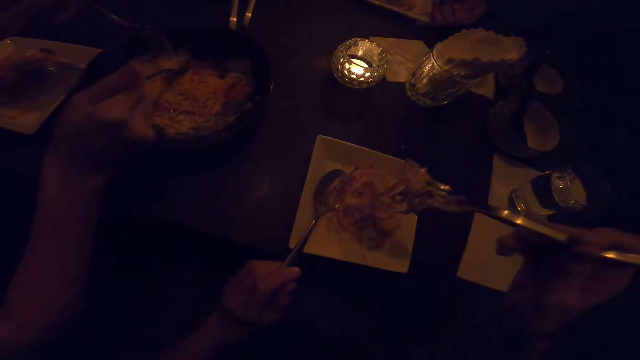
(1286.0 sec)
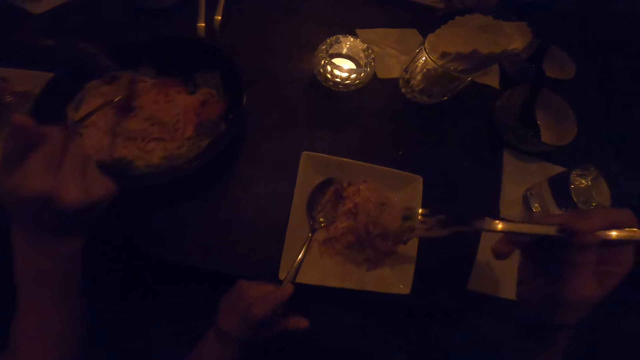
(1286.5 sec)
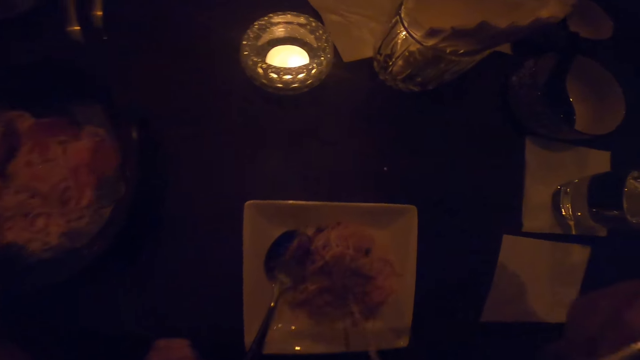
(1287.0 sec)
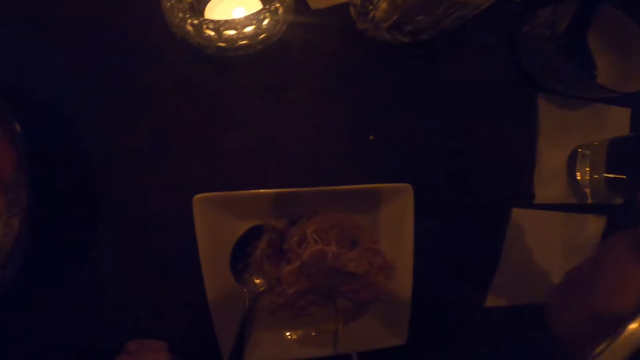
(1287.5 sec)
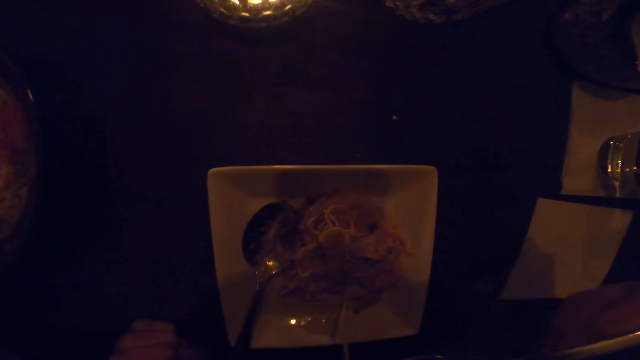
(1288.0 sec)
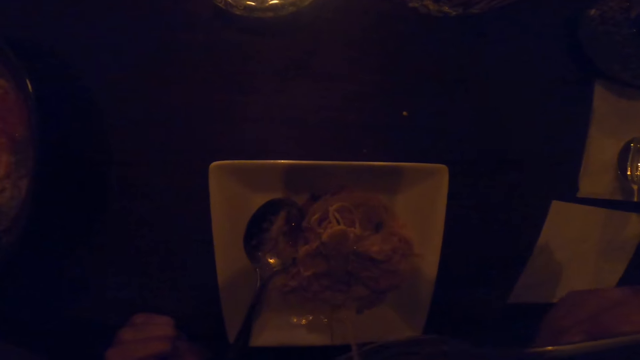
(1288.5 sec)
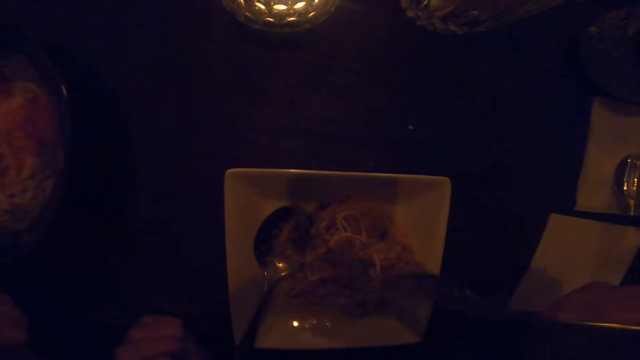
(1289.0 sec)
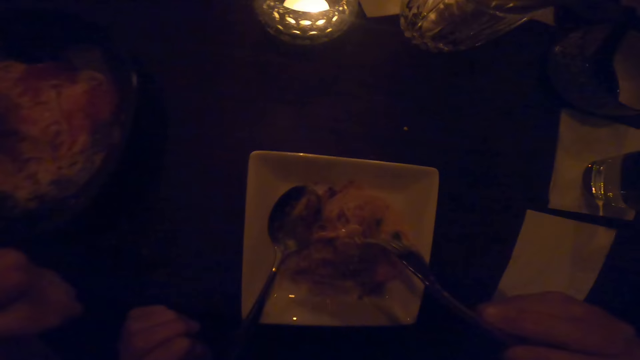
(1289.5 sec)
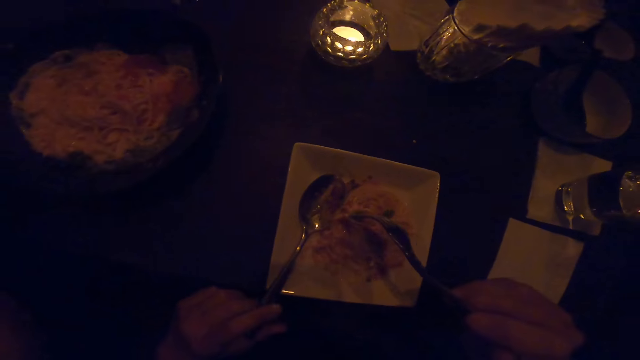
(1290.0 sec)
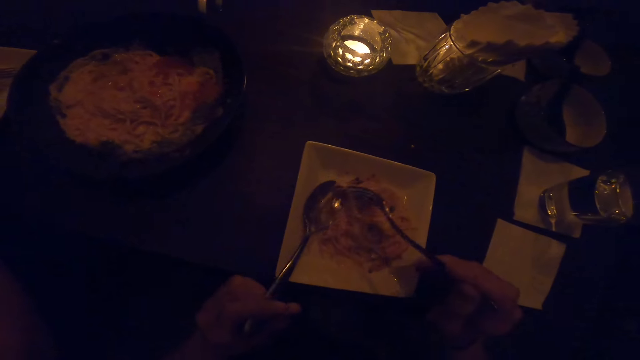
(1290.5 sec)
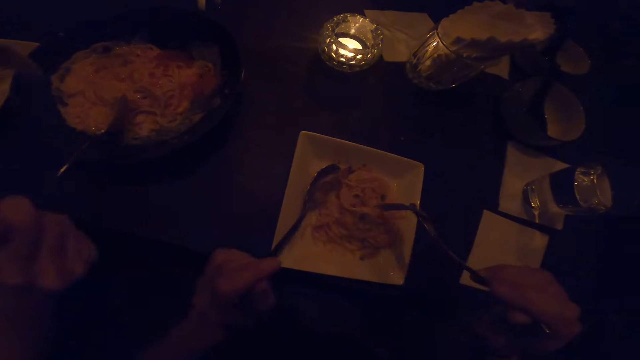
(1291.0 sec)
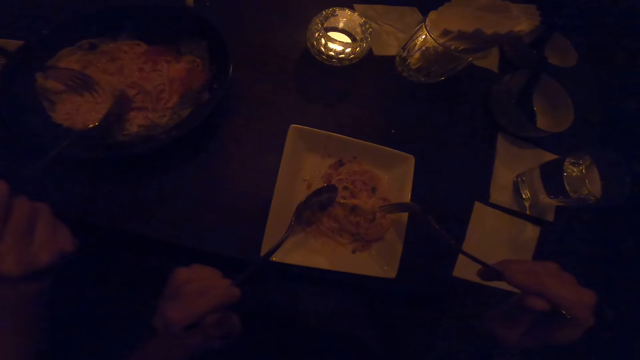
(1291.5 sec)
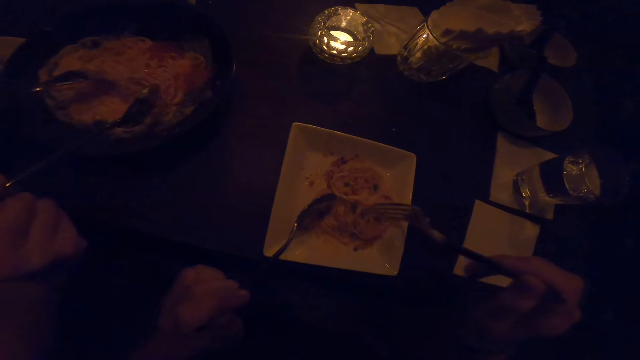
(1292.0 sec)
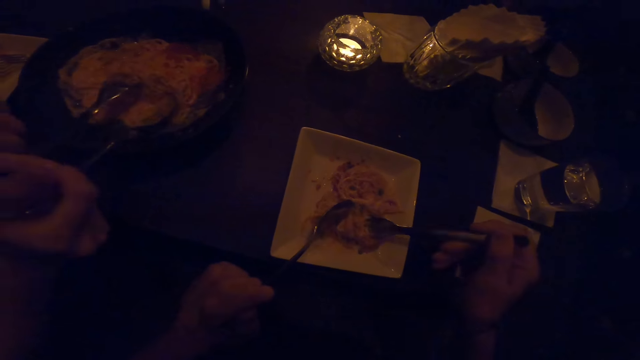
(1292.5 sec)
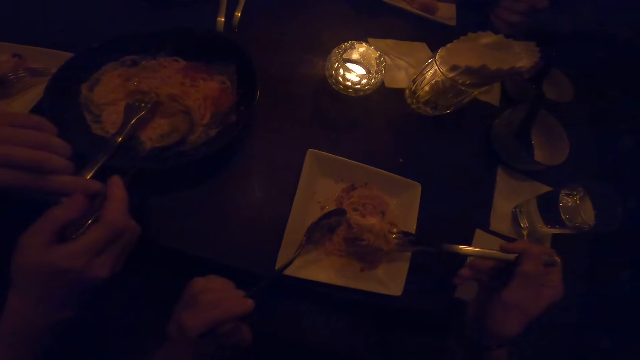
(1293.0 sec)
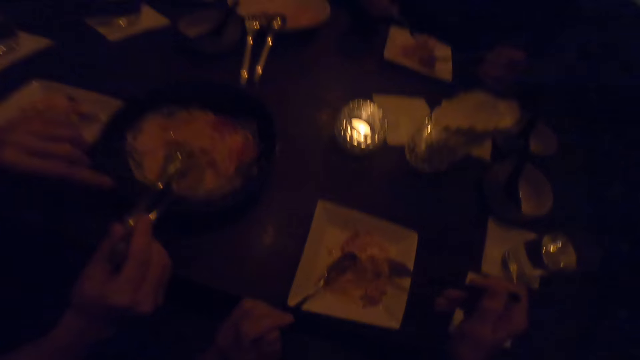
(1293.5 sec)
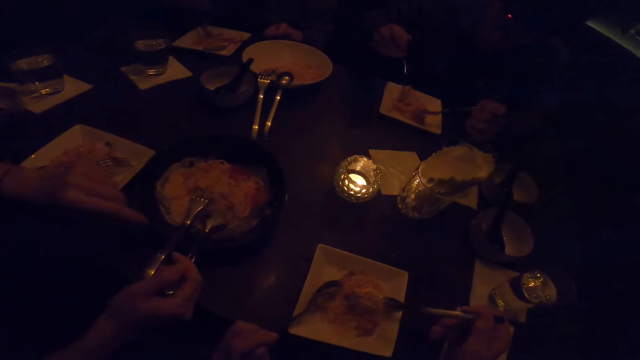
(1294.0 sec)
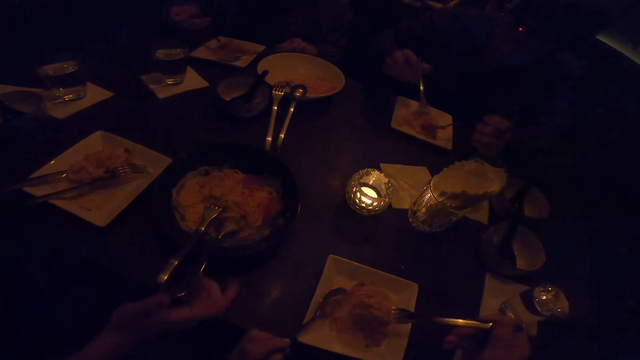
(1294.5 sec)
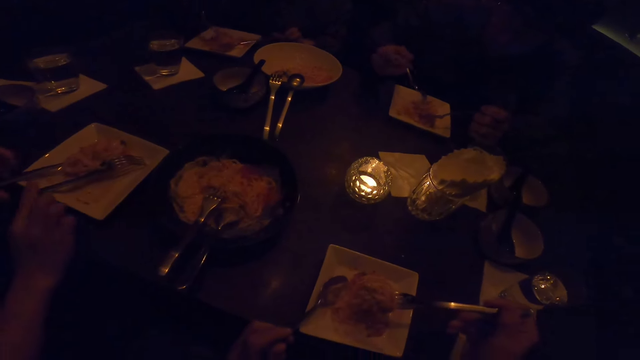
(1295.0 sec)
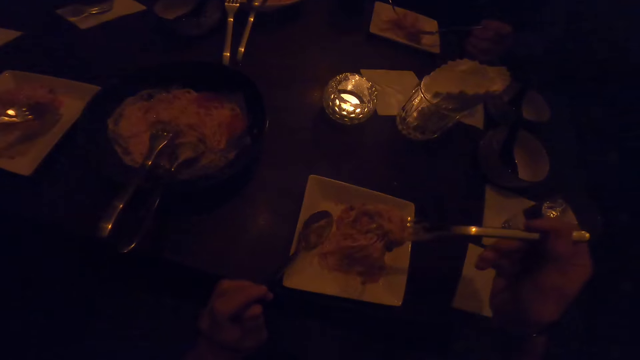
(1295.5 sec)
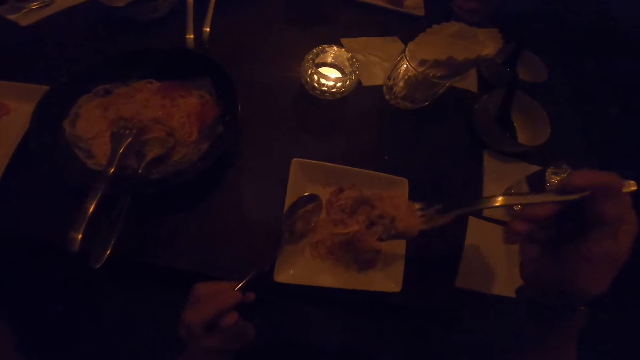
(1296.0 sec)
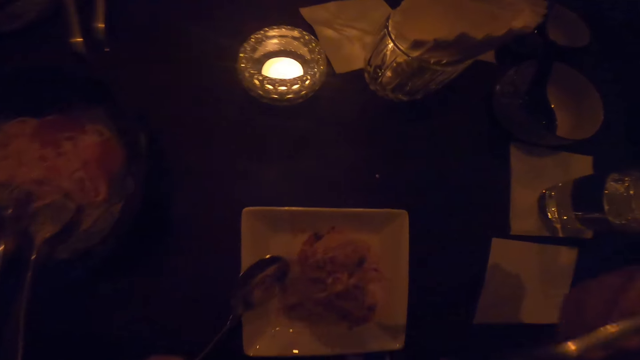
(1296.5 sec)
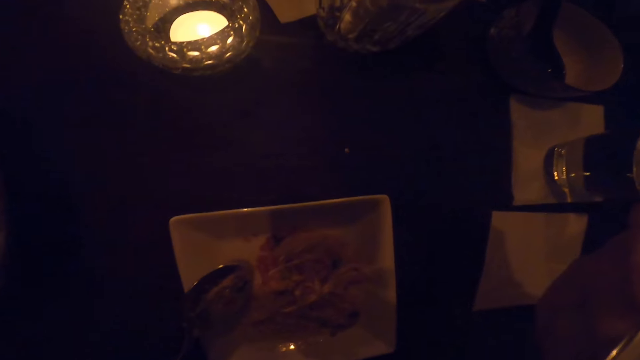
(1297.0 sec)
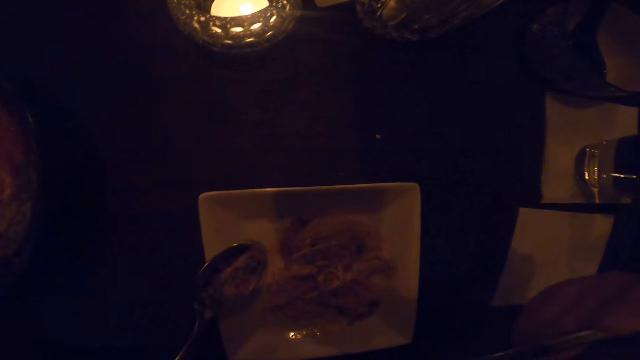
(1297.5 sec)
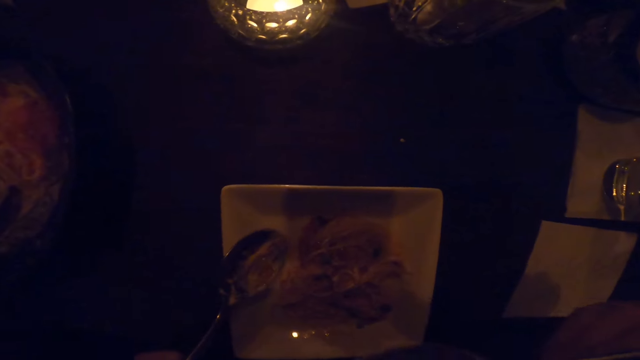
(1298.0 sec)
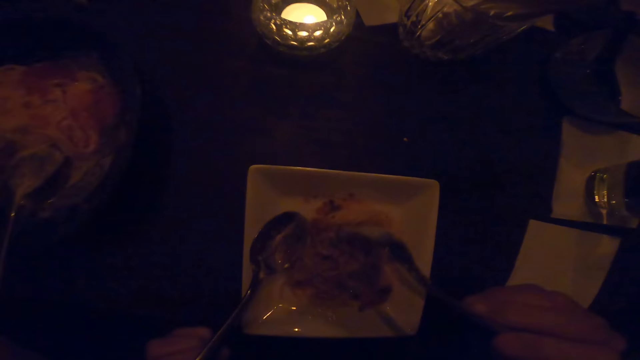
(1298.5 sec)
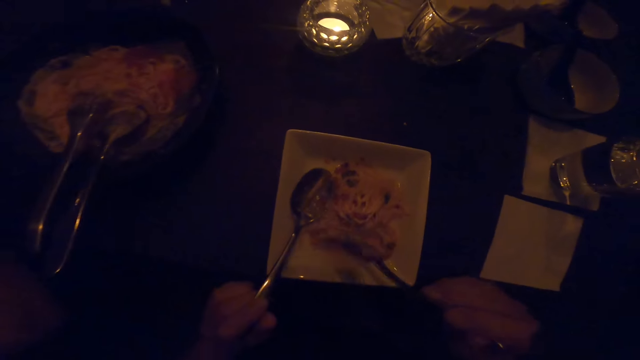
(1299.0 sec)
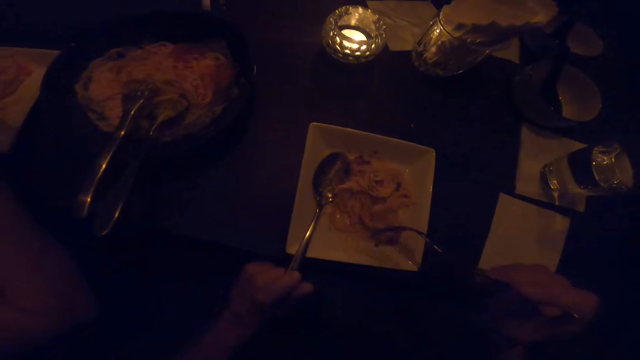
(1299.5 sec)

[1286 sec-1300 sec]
The camera wearer eats from the food on the table with the fork in the right hand. They stir the food on the table with the fork in the right hand. They eat from the food on the table with the fork in the right hand.

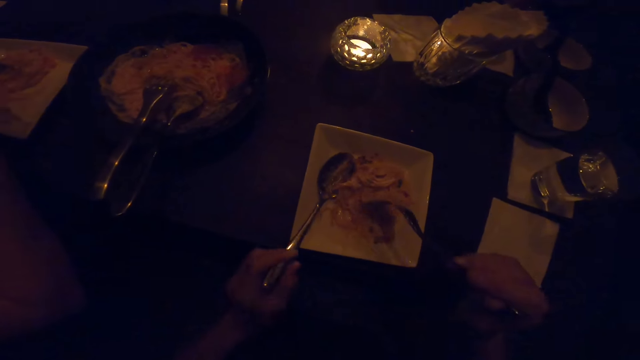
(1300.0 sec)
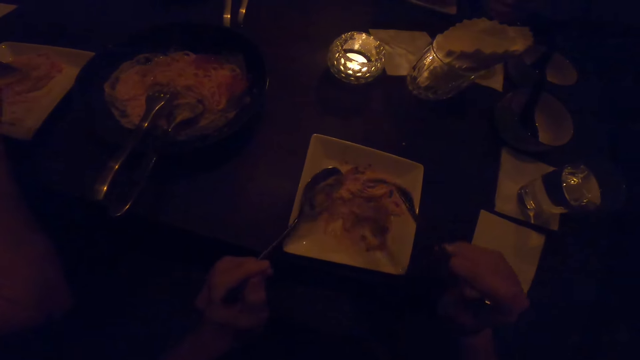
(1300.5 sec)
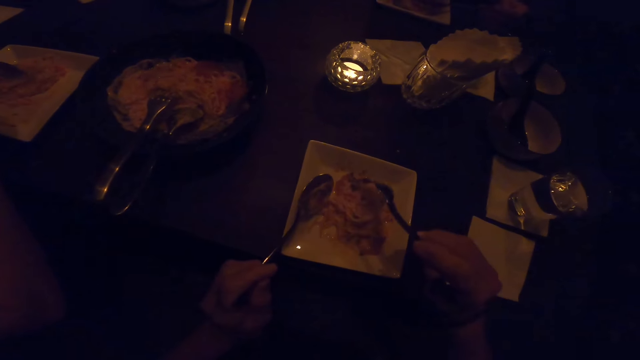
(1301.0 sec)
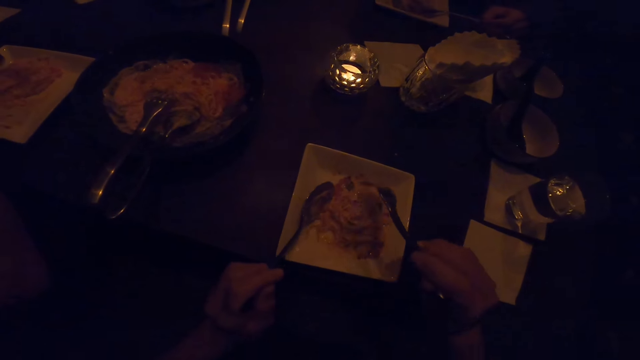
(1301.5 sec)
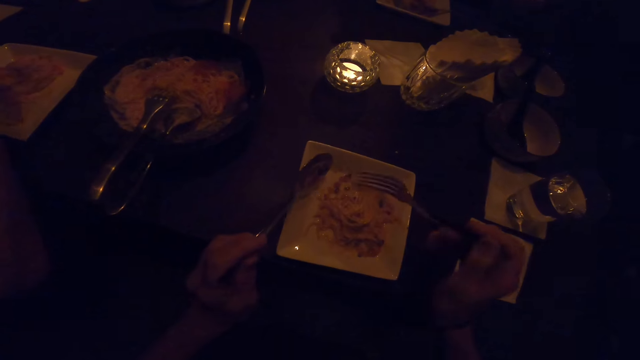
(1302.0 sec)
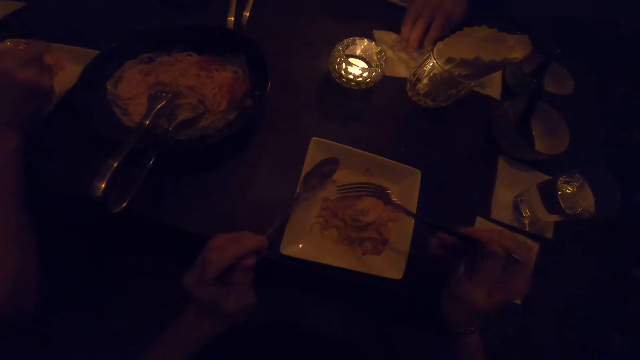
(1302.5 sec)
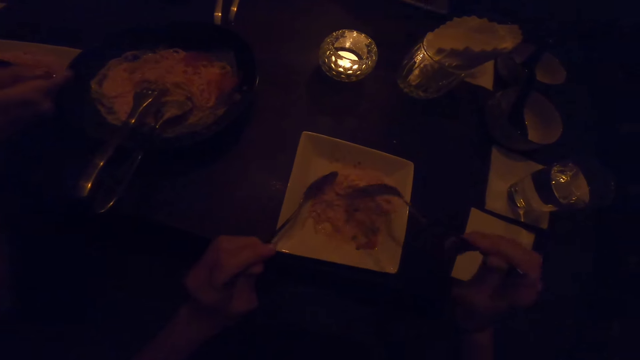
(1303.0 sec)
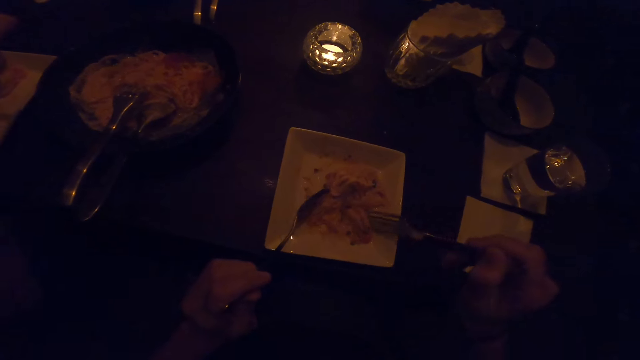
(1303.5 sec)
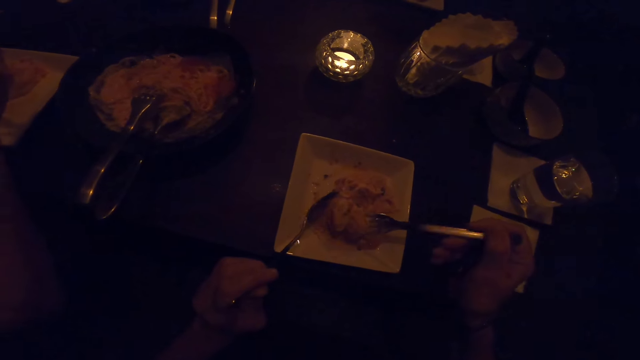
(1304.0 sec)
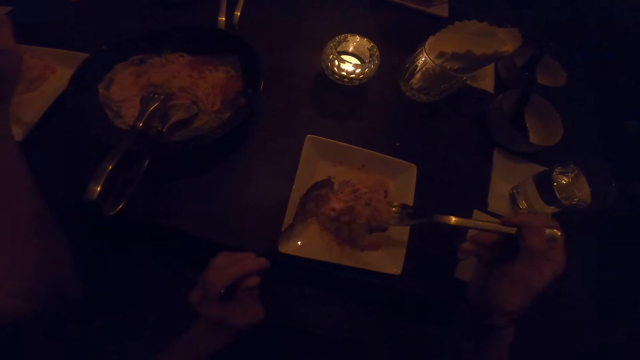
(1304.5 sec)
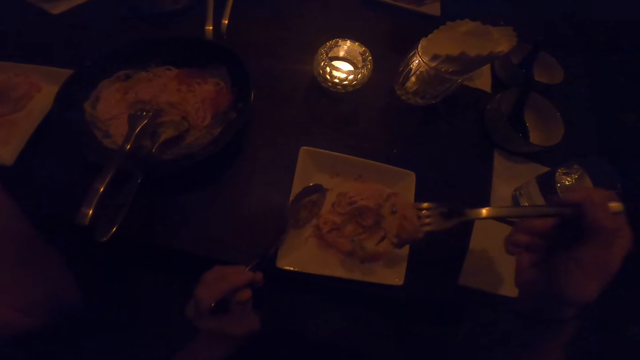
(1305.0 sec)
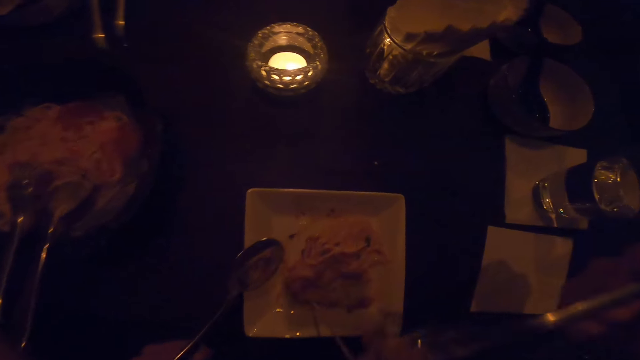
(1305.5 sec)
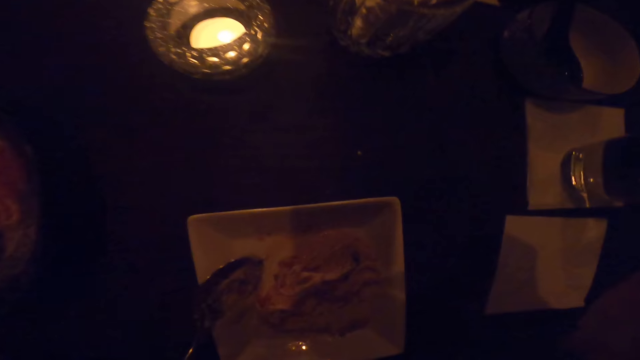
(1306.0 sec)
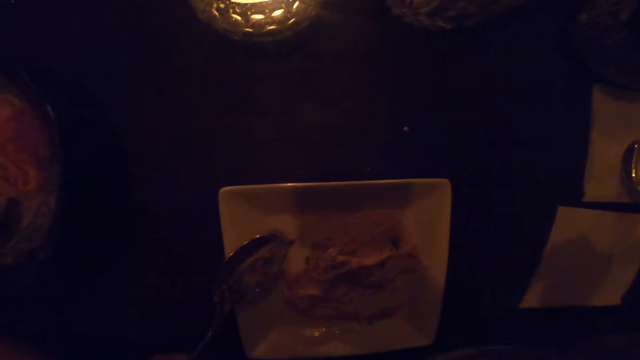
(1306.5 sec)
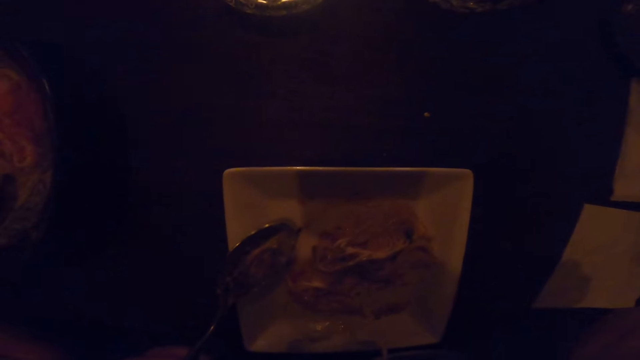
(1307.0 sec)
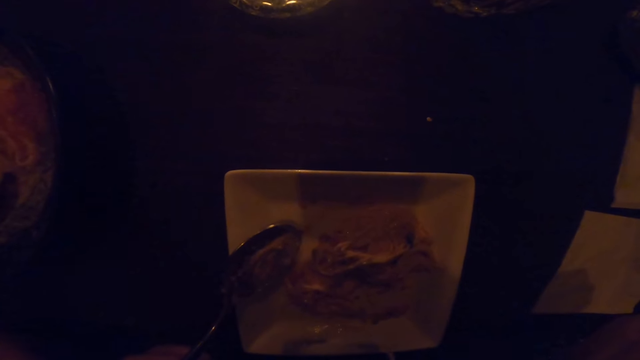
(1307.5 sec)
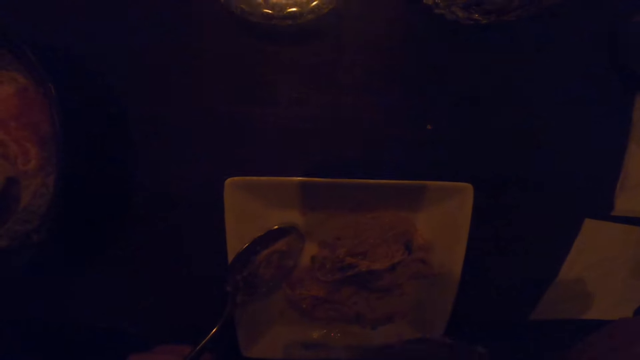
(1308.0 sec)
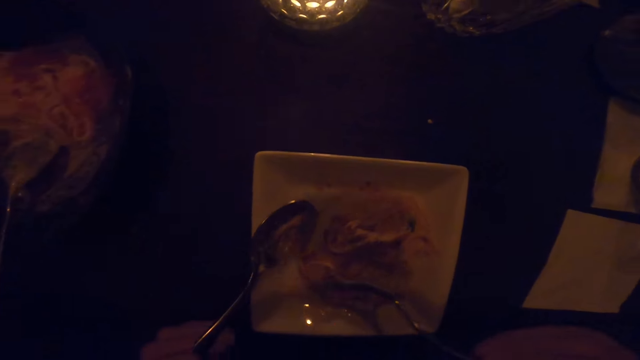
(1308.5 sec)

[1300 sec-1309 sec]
The camera wearer stirs the food on the table with the fork in the right hand. They eat from the food on the table with the fork in the right hand.
